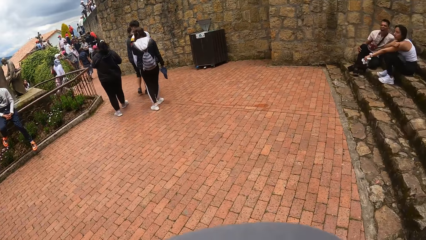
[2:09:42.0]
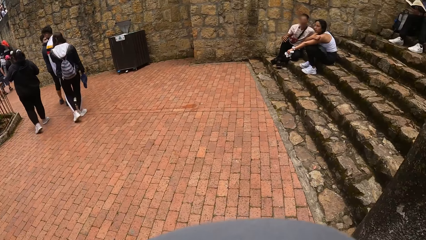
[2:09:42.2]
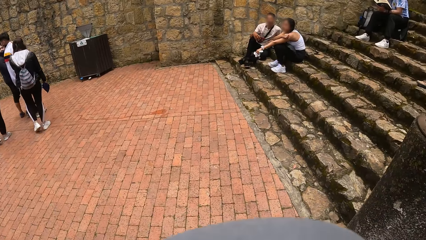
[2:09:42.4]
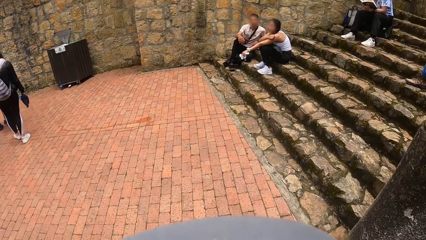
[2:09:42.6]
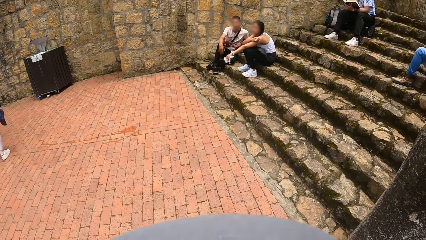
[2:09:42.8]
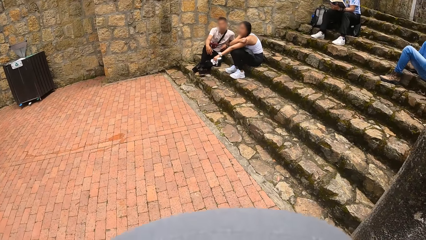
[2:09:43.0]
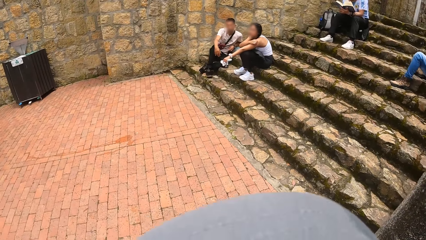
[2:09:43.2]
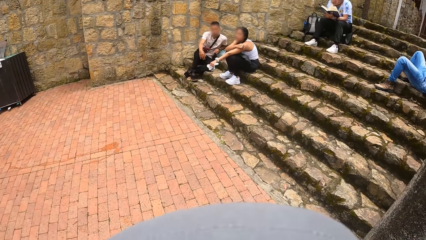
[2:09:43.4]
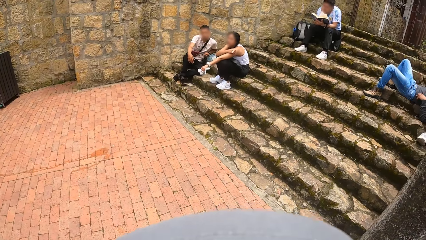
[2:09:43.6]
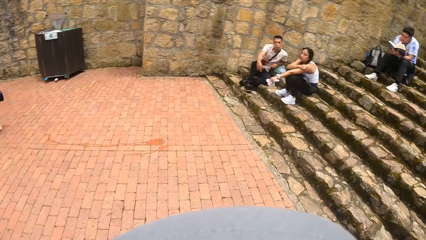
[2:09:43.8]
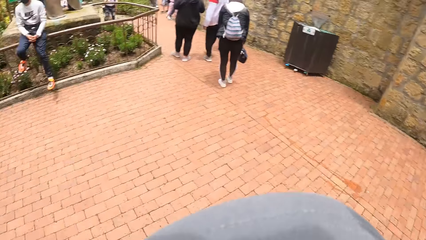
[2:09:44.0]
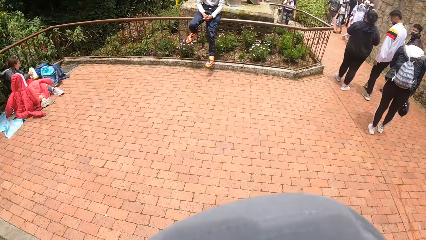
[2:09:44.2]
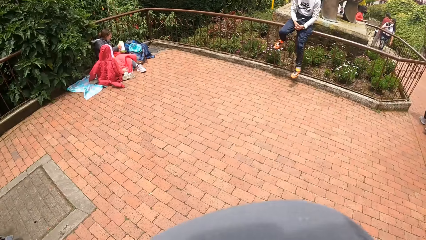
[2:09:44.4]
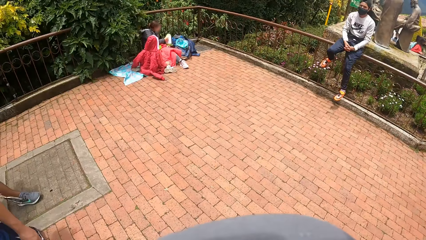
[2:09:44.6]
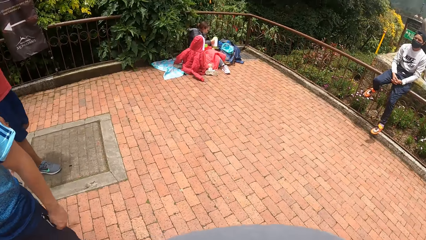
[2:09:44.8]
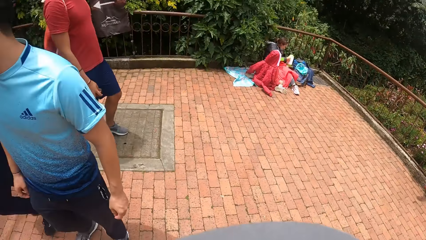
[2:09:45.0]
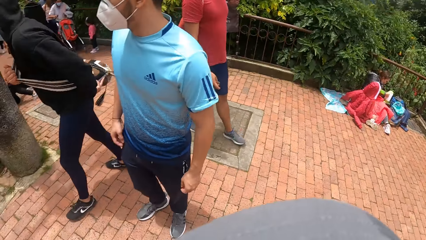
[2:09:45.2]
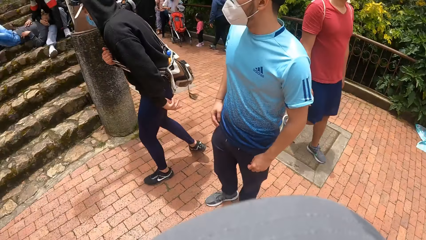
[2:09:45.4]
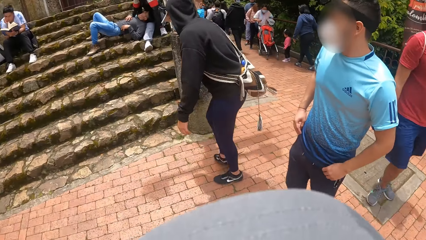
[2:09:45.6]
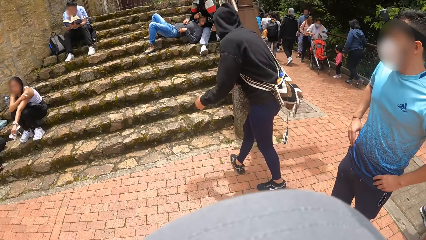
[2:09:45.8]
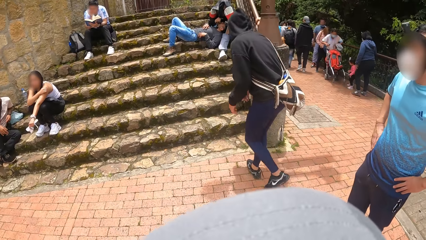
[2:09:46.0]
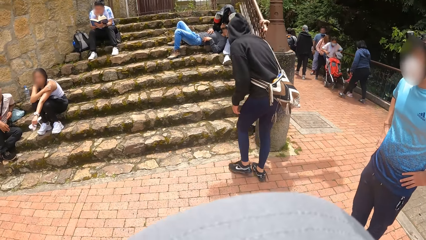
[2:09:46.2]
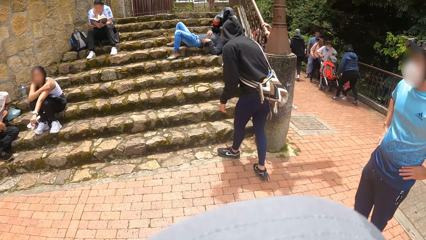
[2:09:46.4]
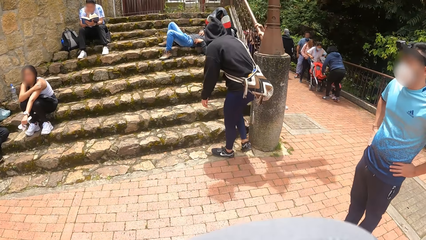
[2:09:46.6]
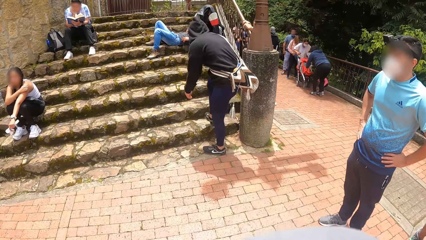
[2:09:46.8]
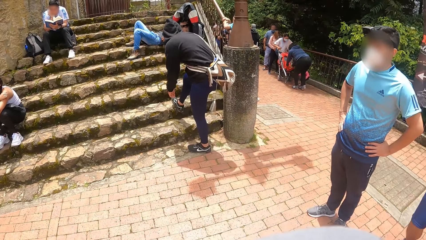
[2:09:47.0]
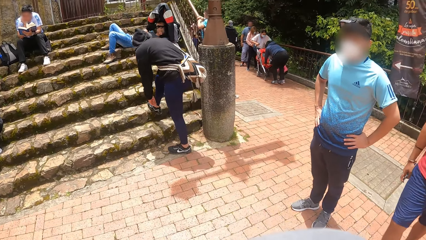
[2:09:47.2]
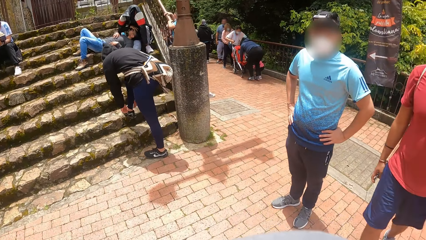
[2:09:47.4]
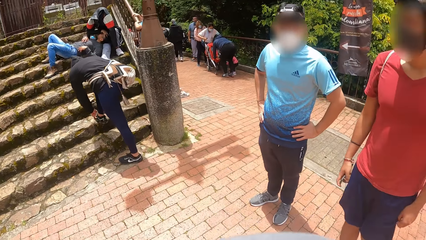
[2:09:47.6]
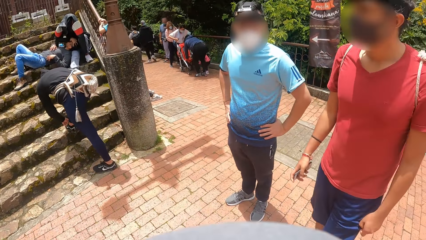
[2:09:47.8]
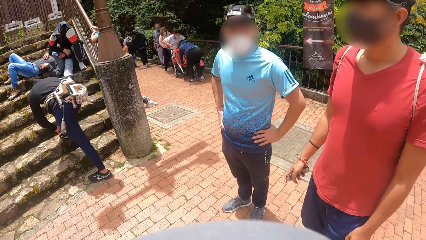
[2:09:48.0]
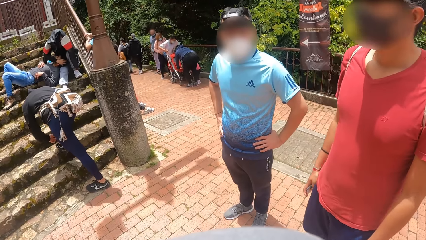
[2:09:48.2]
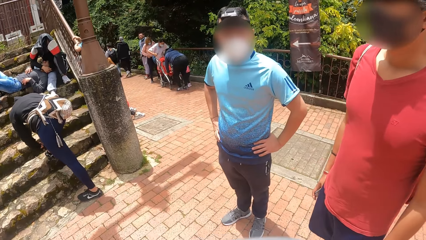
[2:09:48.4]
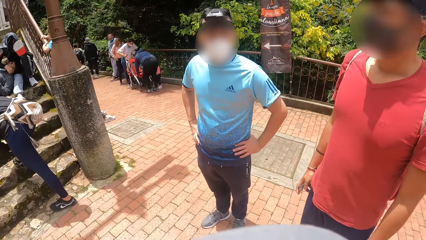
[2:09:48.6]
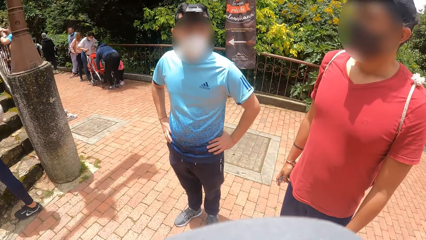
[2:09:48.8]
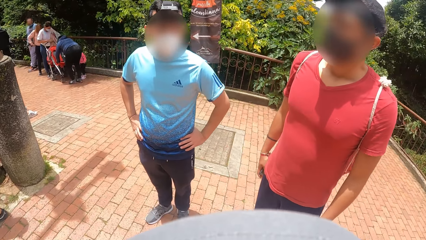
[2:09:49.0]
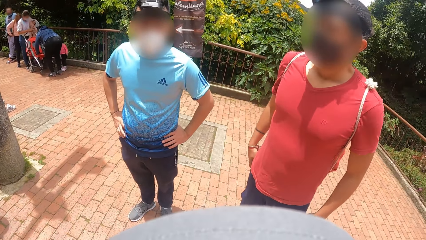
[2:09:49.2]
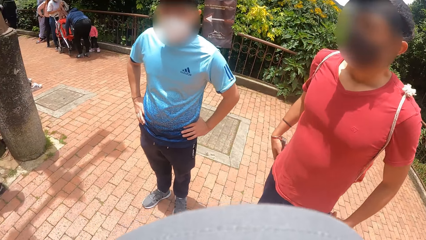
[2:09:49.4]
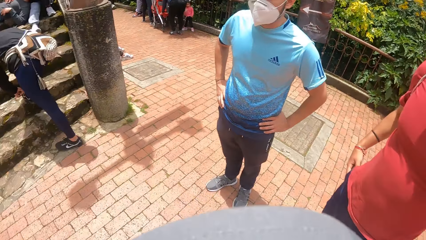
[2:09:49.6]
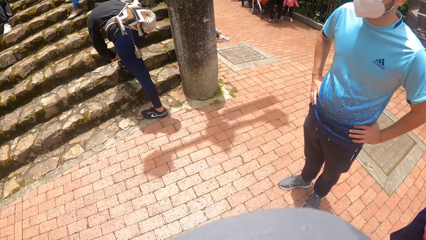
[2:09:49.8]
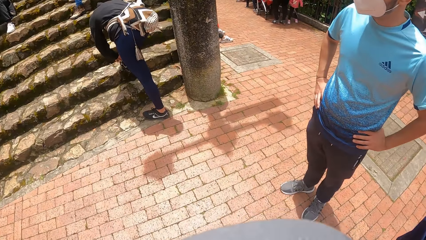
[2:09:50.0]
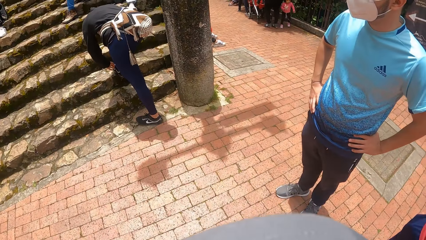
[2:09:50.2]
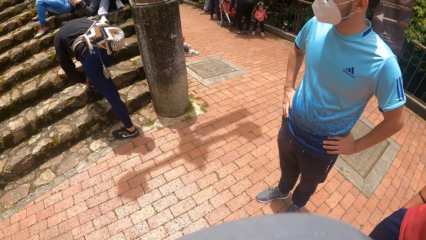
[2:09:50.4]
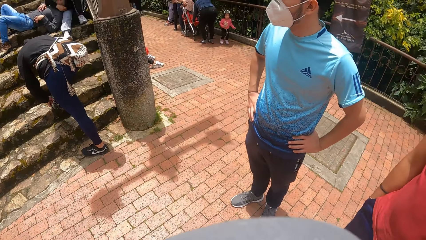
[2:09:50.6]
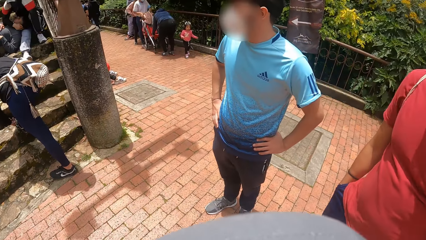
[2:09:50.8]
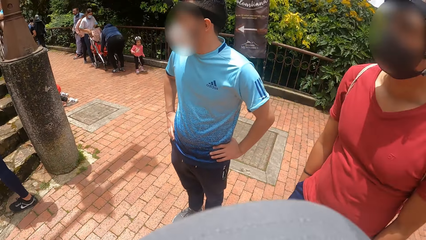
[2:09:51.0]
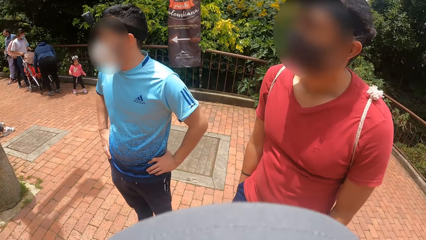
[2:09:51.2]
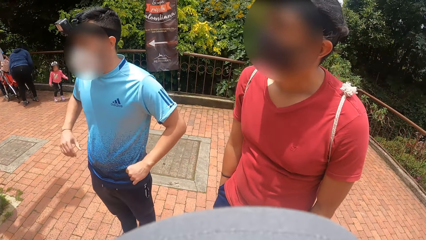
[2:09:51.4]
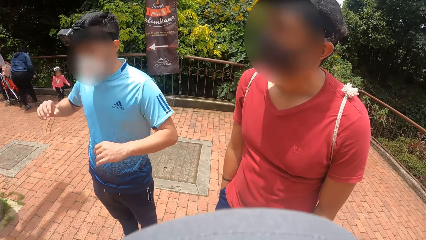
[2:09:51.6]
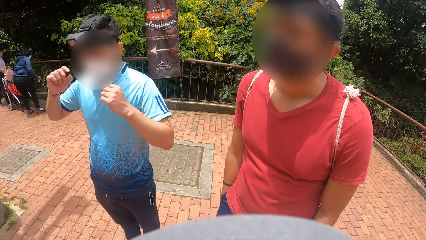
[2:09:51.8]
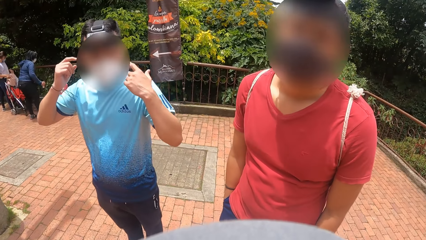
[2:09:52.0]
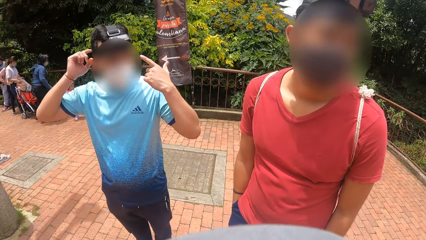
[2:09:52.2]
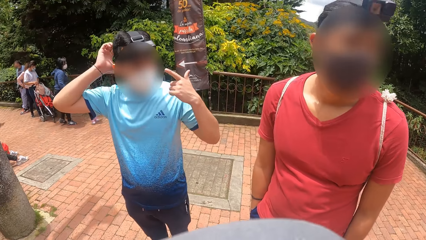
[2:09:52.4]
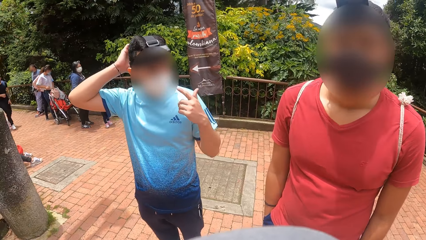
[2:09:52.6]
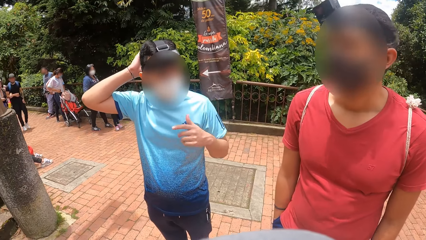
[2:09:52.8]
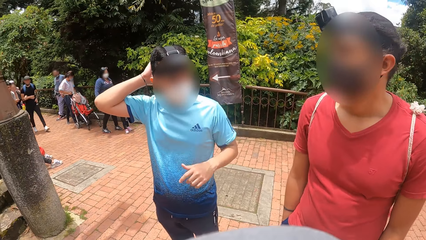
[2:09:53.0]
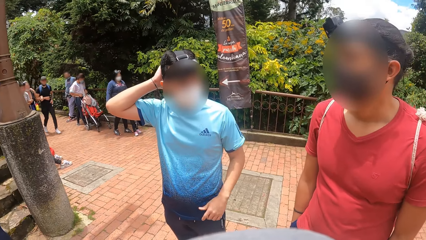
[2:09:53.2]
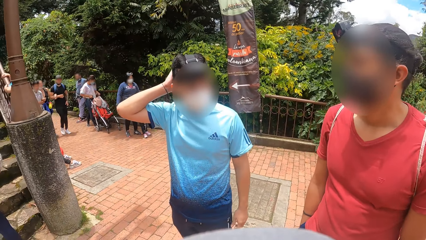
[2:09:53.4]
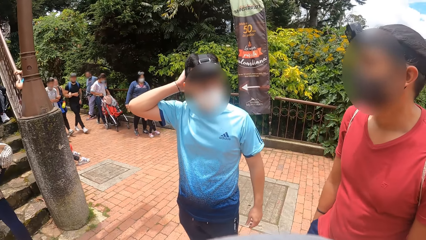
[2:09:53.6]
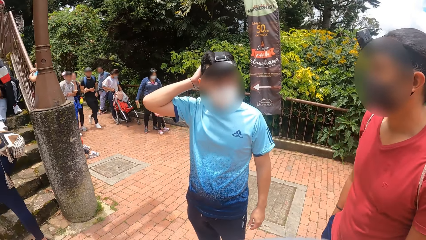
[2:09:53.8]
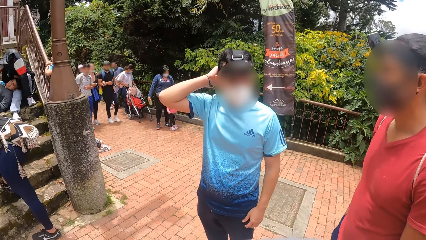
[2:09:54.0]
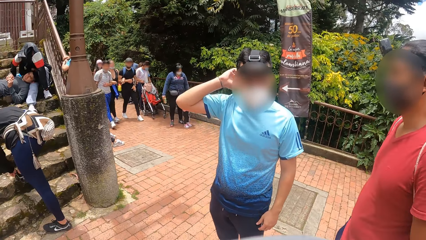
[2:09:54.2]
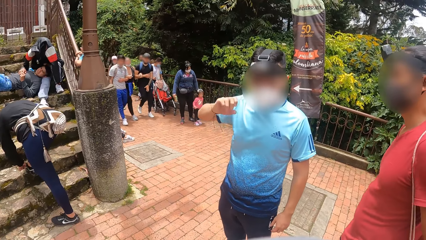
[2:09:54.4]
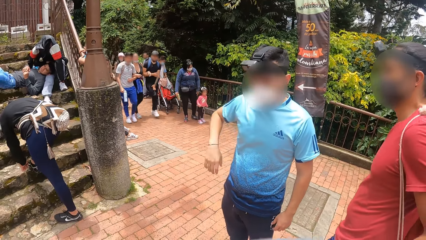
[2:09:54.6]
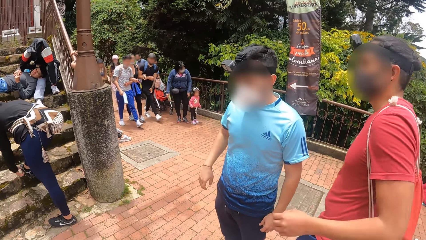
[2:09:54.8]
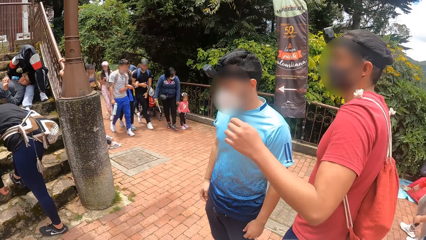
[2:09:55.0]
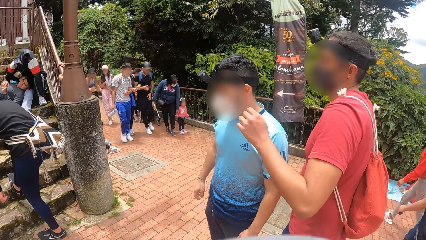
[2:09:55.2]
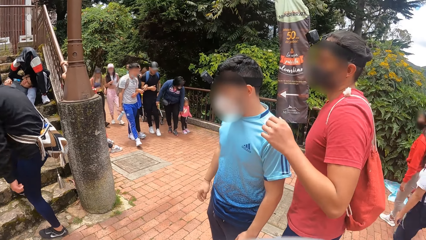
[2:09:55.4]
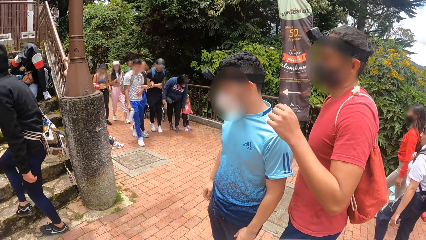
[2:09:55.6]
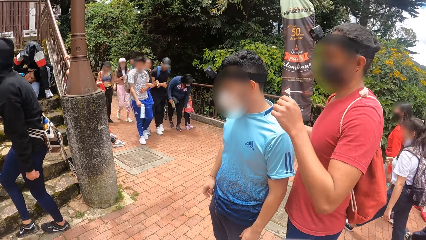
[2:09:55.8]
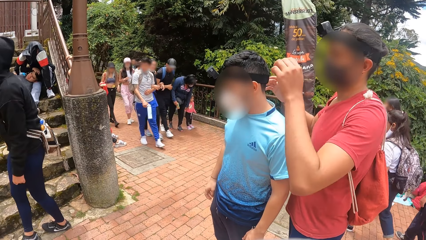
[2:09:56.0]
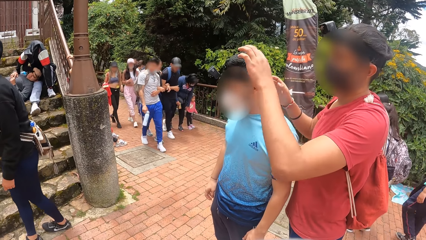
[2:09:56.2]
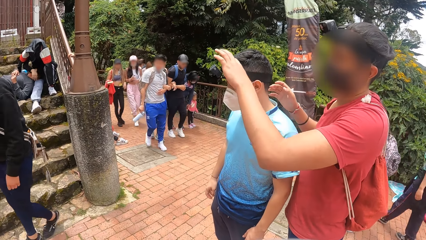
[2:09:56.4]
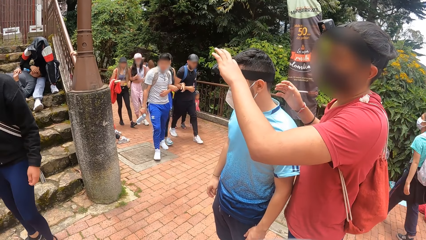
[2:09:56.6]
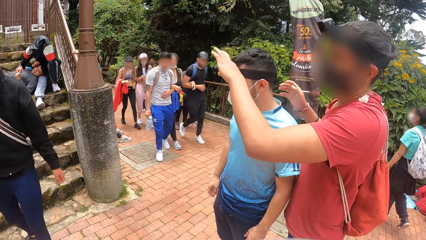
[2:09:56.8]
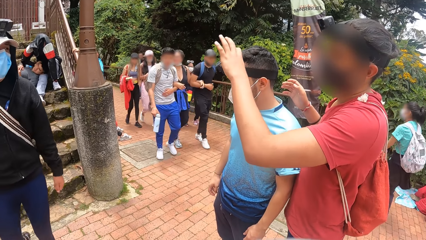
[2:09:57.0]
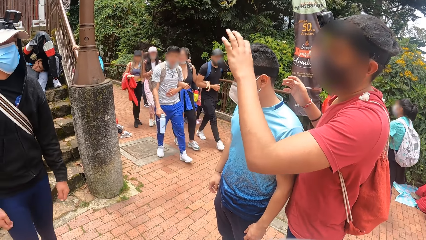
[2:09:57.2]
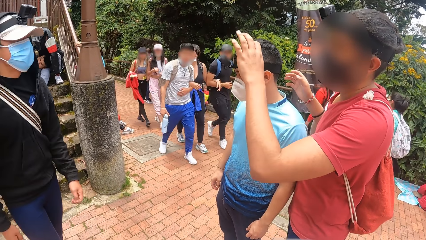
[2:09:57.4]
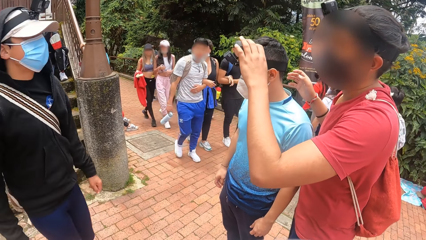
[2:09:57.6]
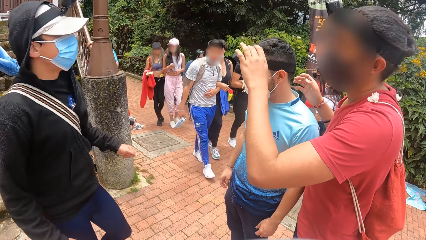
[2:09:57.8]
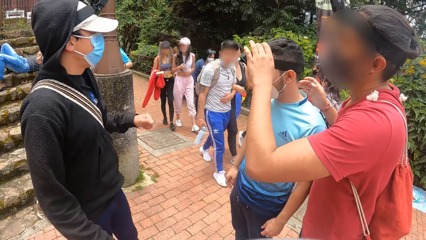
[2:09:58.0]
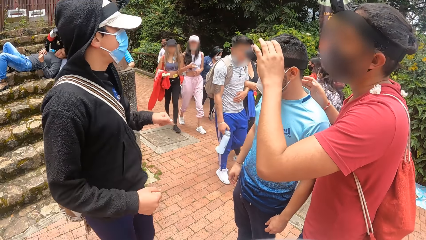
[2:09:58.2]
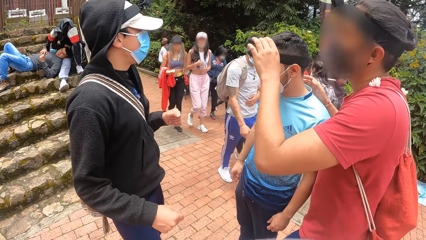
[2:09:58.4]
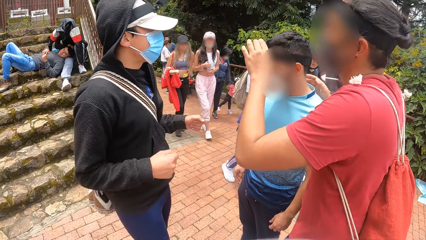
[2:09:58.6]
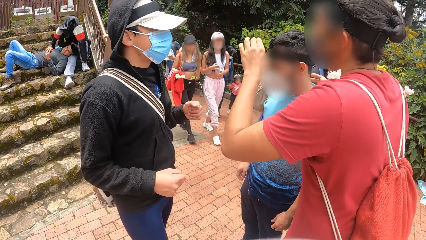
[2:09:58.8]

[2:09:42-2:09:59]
The camera wearer looks around. They turn towards a group of people. They turn towards a man, another man and a third man. The first man holds his waist with both hands. The third man adjusts his shoe lace with both hands. The first man removes both hands from his waist, touches his head with his right hand and removes his right hand from his head. The second man demonstrates to the first man with both hands.
